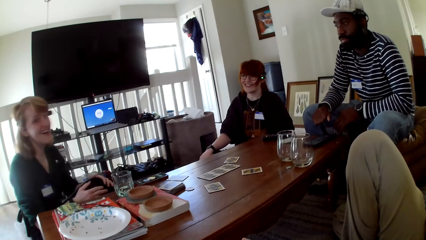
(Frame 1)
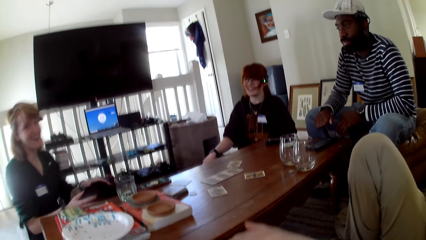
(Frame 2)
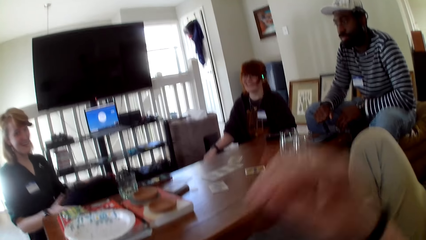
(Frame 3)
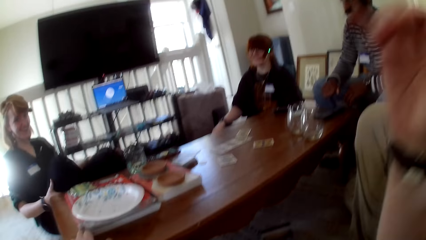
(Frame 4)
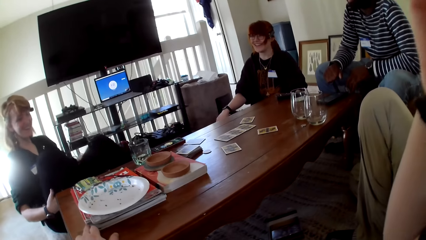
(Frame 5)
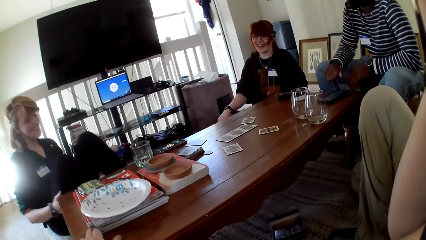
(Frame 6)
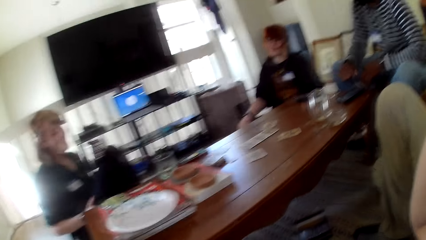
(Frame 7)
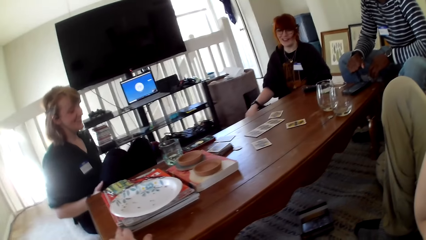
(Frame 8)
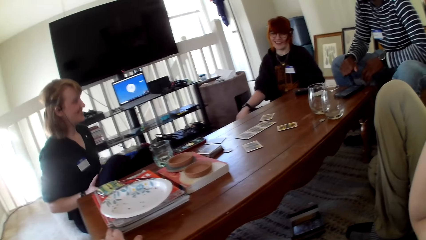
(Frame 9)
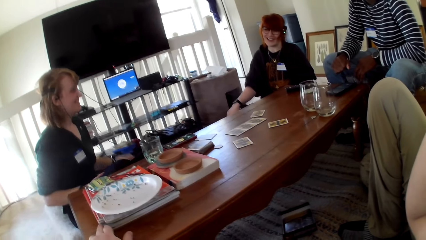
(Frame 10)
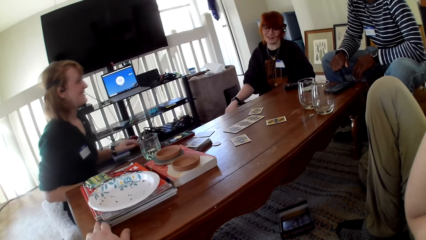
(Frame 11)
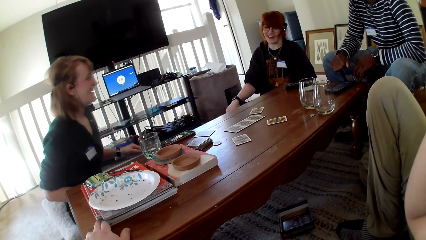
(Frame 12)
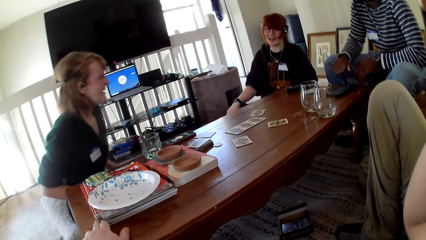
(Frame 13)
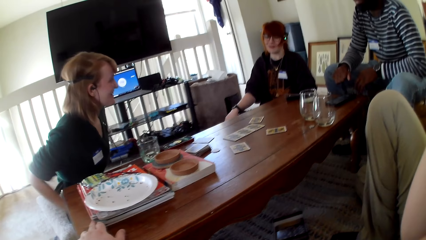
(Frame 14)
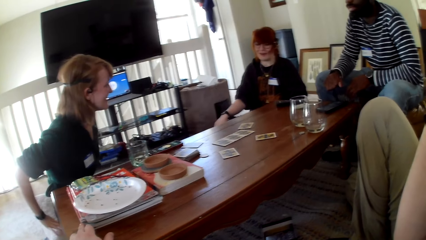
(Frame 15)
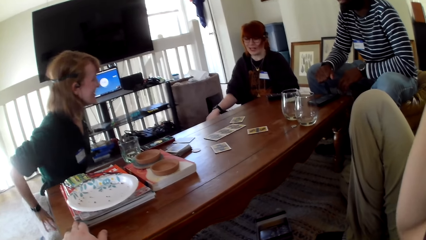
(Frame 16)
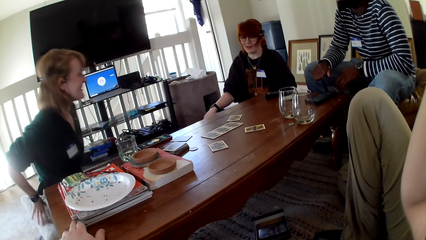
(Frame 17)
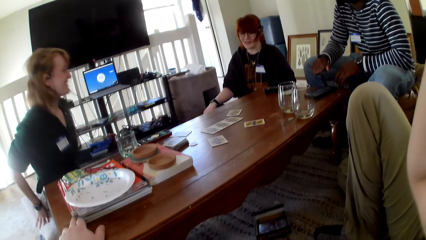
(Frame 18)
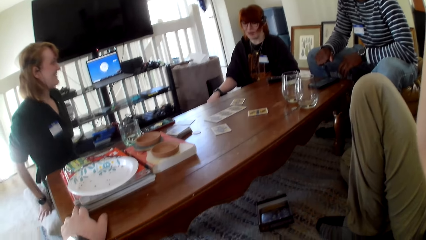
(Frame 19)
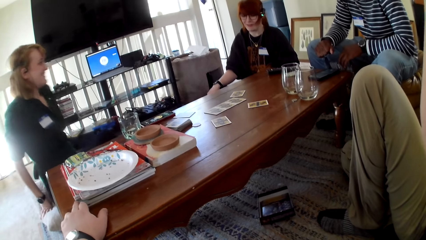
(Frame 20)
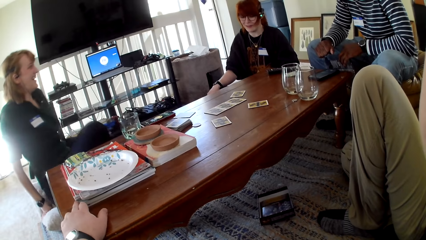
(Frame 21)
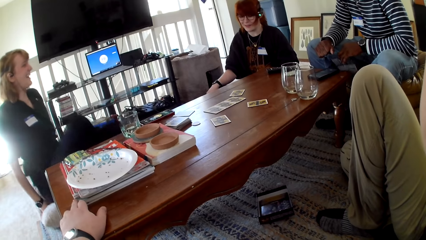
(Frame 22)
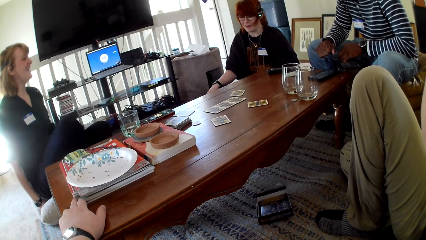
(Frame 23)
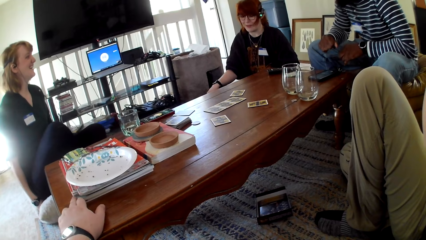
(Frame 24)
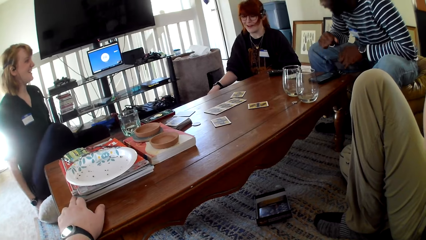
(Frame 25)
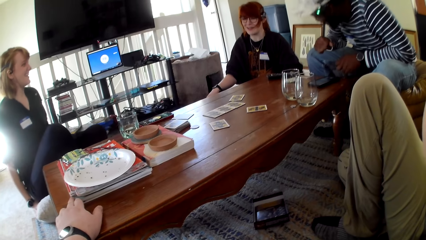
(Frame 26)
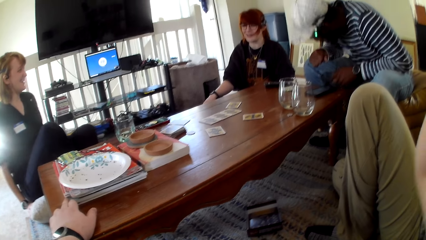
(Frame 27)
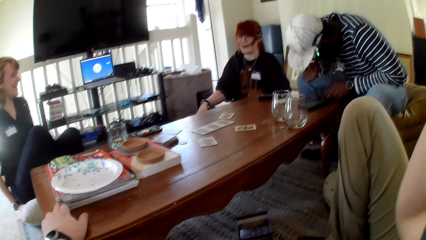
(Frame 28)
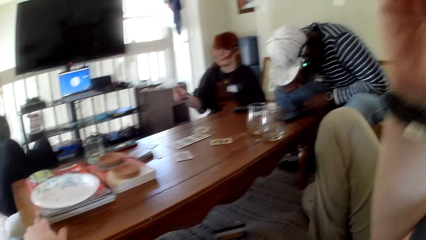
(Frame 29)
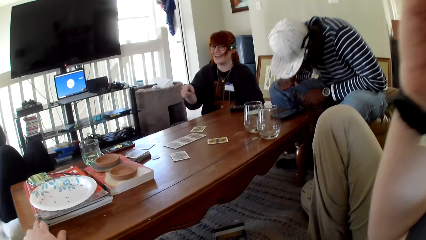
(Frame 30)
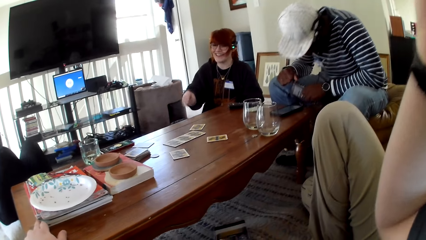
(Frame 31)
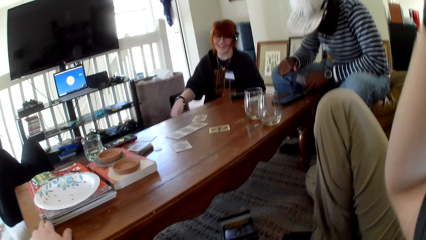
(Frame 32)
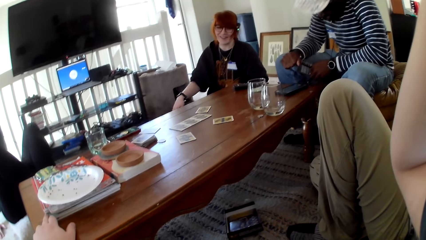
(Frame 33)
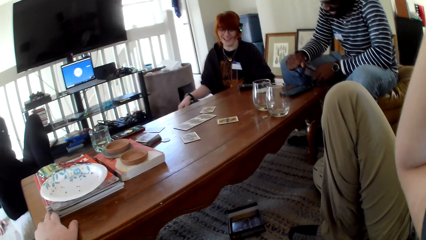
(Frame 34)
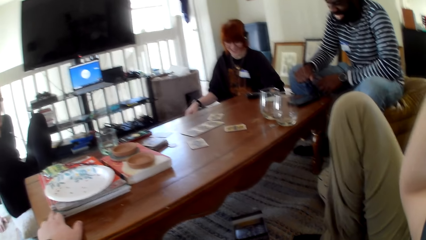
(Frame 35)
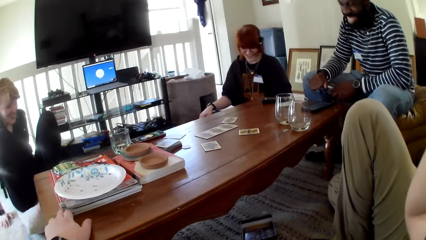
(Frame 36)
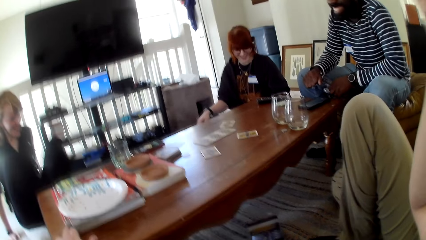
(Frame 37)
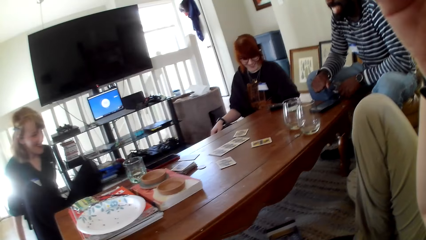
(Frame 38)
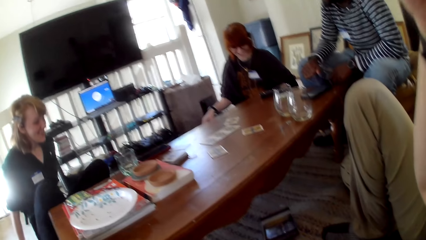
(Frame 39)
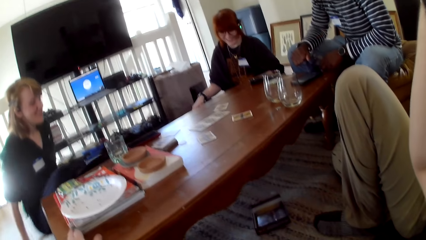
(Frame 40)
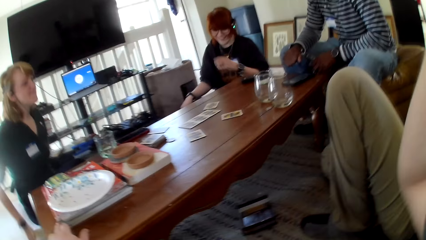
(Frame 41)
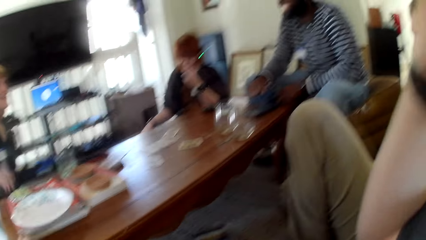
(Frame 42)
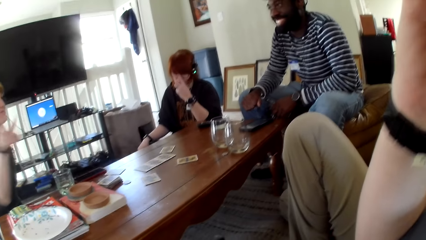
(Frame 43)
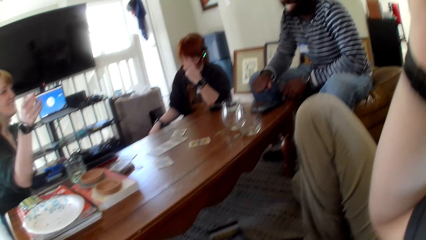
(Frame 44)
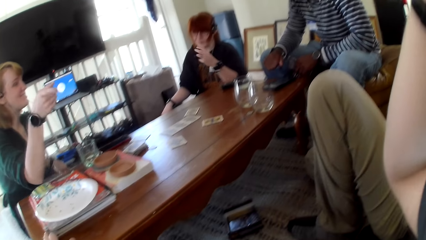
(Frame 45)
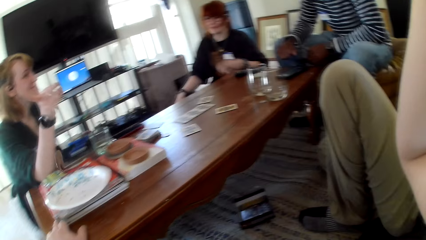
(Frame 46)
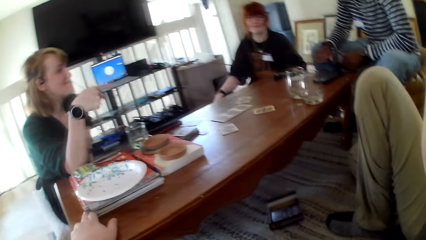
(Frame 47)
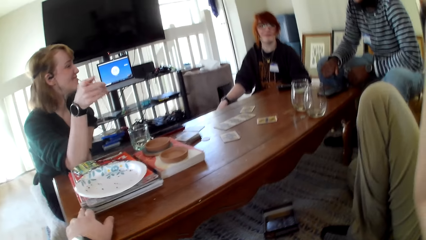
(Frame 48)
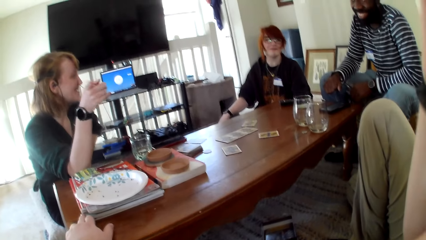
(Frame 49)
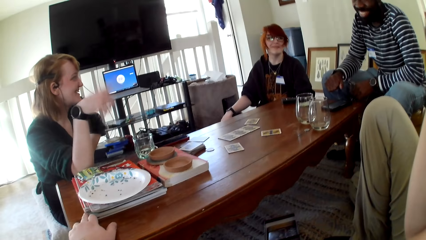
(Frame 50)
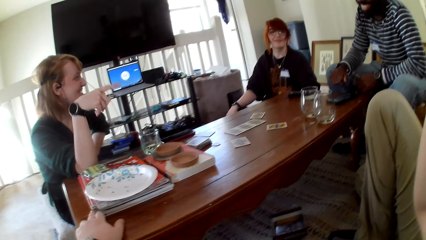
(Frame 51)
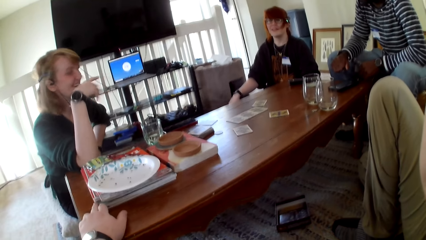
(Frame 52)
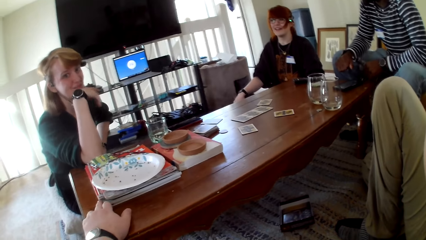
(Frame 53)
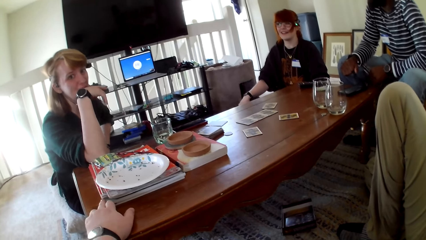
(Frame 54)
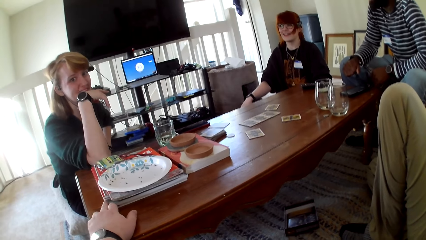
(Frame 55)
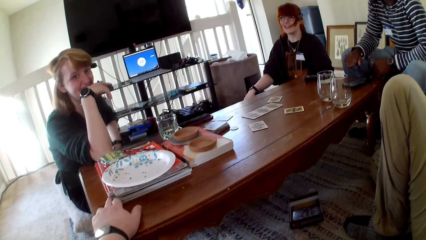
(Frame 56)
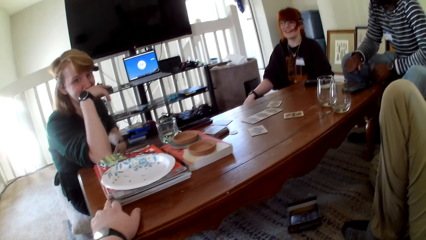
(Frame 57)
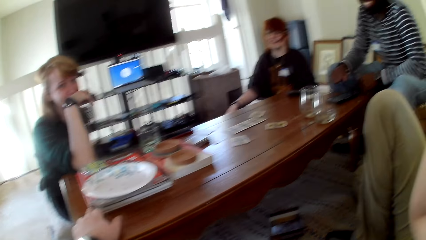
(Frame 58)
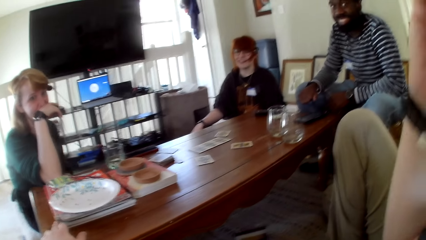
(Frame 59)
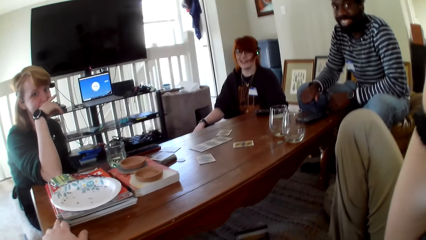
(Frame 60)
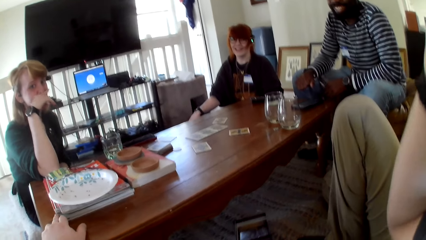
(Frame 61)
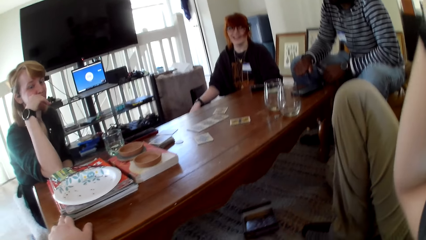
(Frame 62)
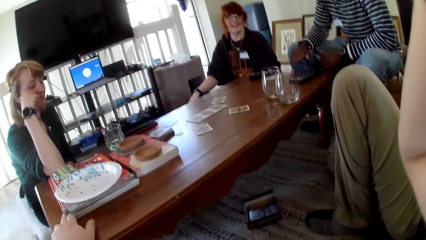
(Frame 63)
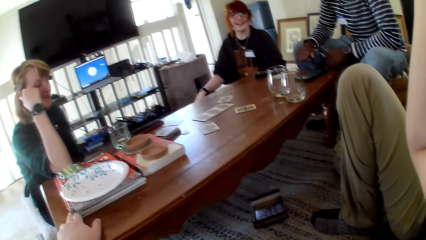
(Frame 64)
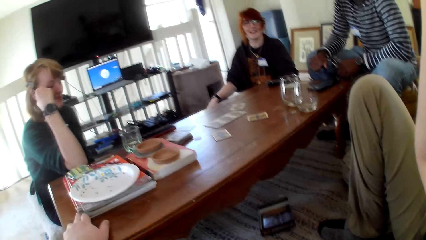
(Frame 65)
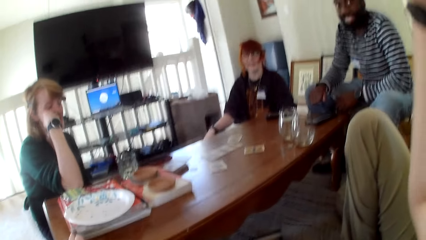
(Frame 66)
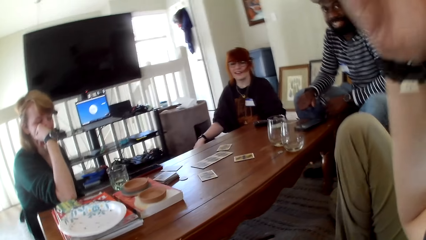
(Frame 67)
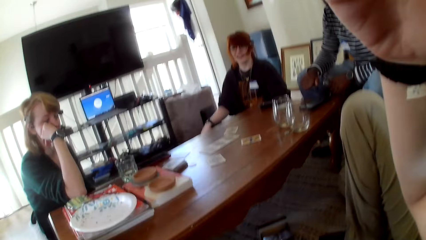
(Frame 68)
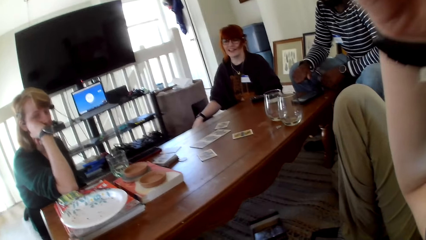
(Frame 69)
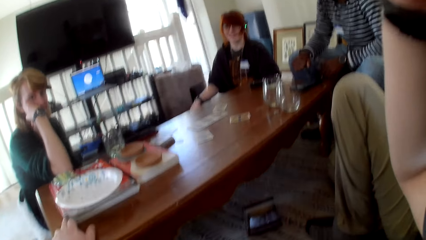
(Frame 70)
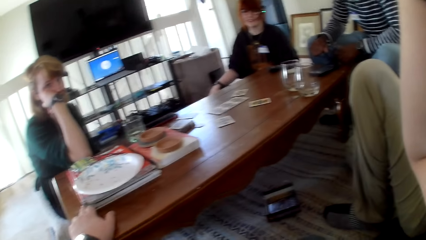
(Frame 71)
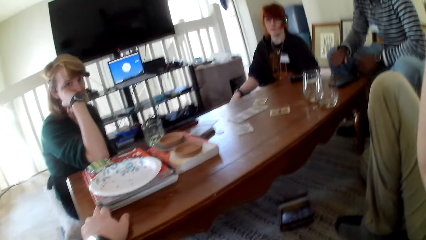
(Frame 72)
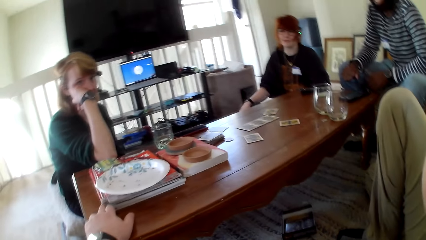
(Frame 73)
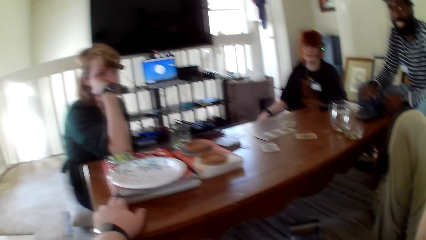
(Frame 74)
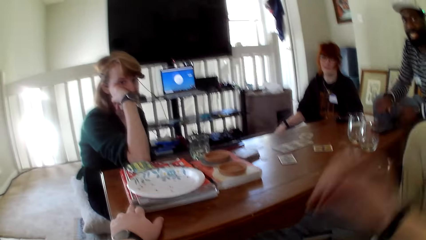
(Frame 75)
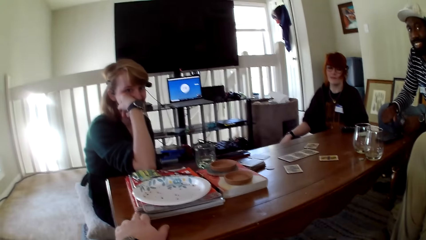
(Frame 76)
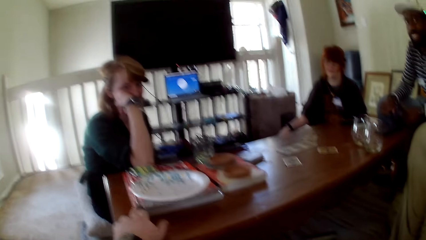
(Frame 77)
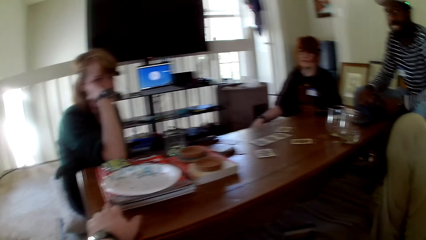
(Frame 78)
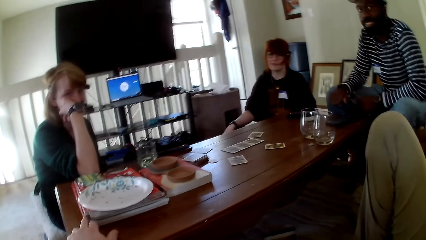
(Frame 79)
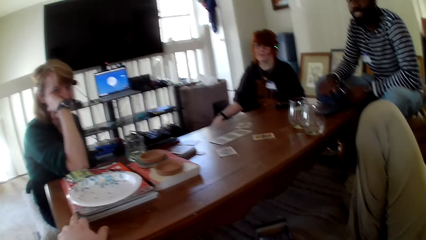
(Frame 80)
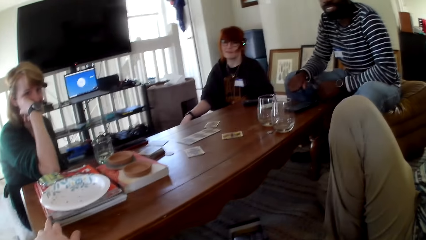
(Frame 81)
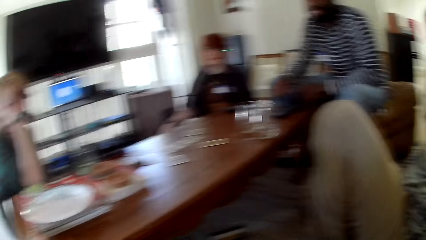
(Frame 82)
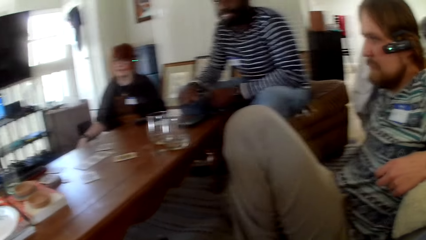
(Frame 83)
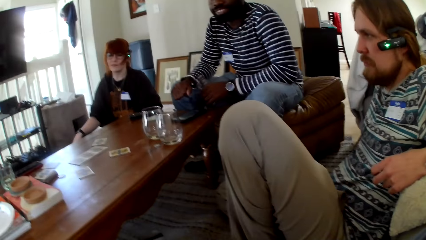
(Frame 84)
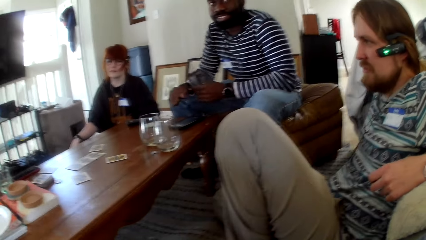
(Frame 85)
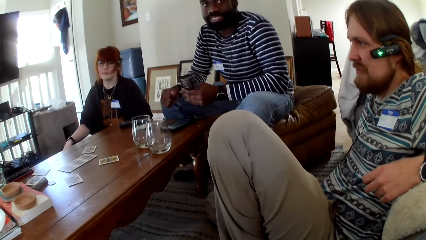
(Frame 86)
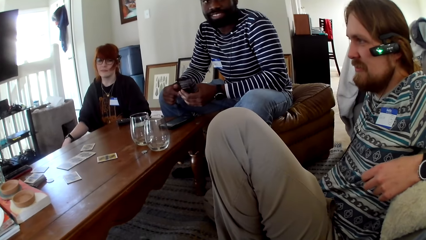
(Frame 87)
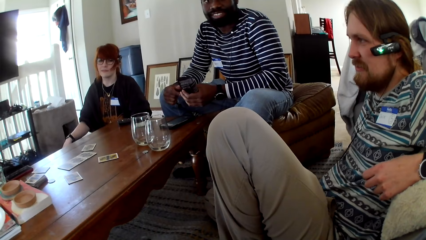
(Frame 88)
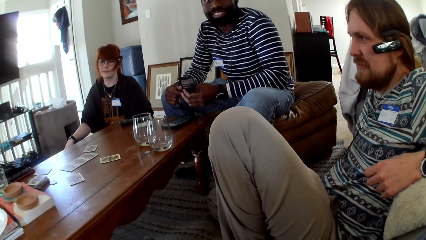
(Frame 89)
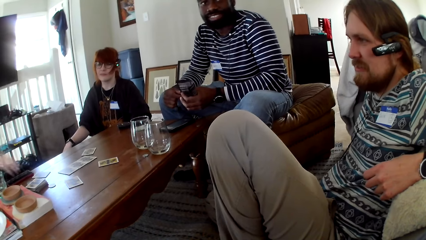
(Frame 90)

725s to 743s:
The camera wearer gestures his hand. A woman folds her legs. The camera wearer raises his hand up. The woman moves her body. Another woman talks. The camera wearer holds the camera. The other woman gestures her hand and holds her nose. The first woman gestures her hand and raises her hand up. The camera wearer pulls his hand off the camera.
